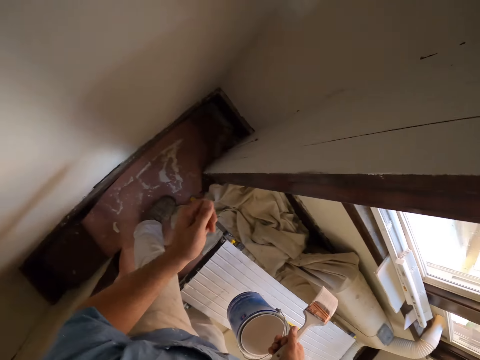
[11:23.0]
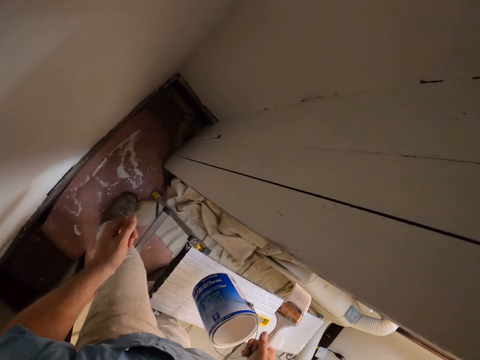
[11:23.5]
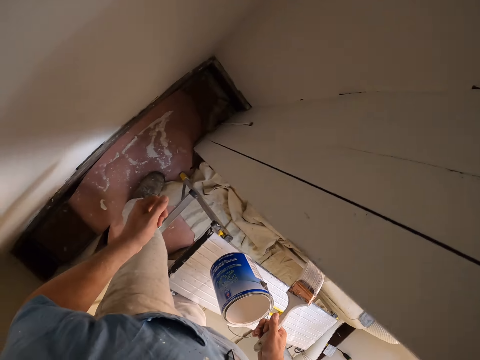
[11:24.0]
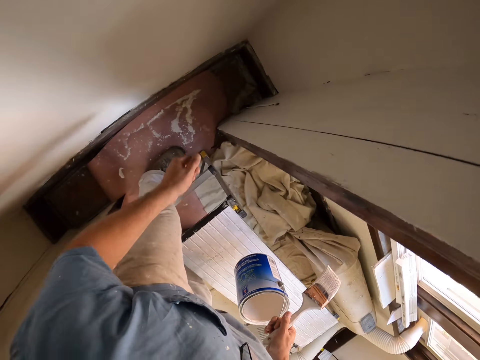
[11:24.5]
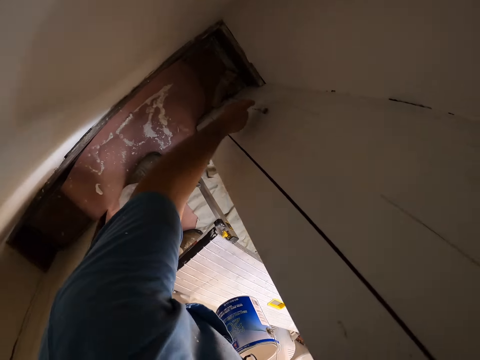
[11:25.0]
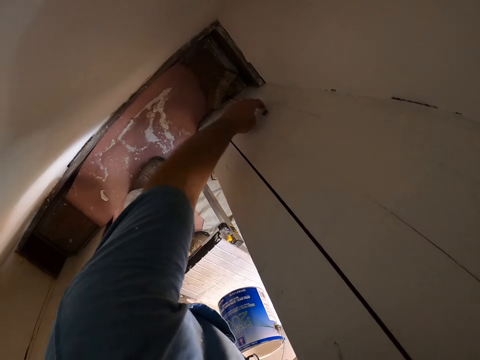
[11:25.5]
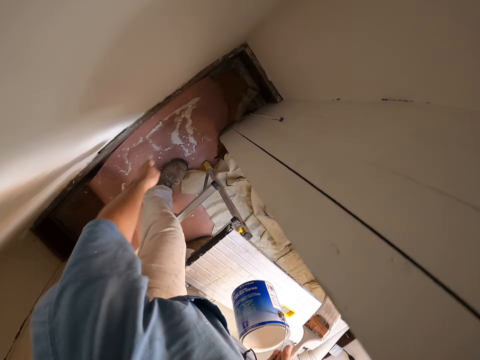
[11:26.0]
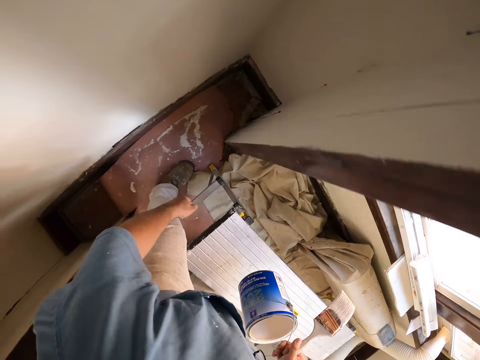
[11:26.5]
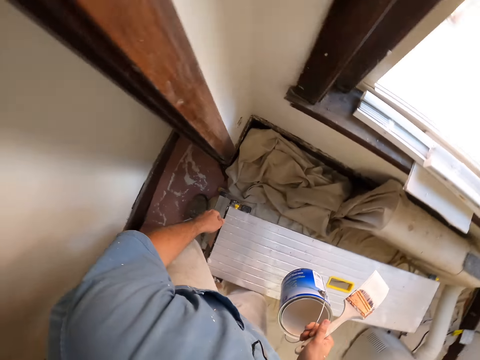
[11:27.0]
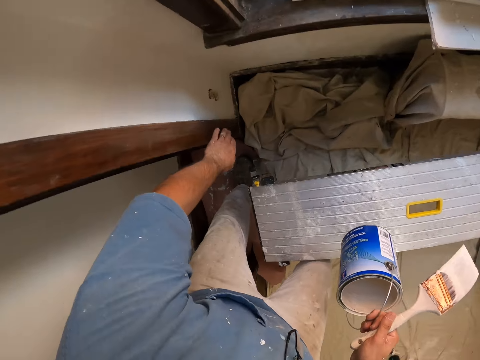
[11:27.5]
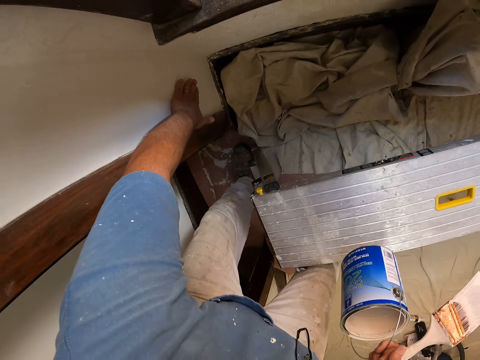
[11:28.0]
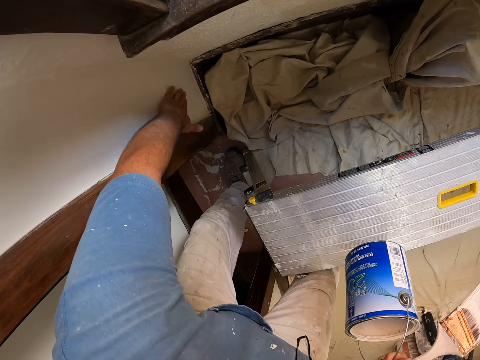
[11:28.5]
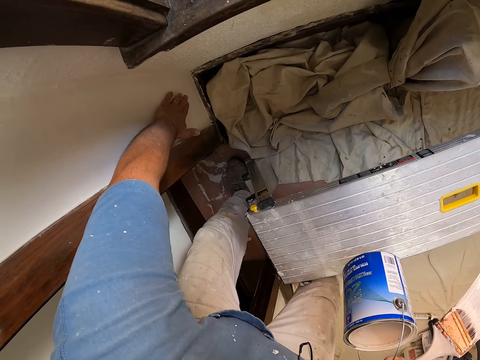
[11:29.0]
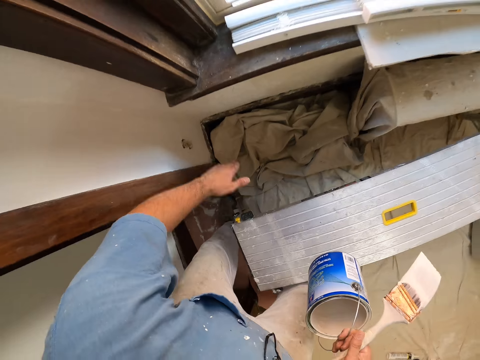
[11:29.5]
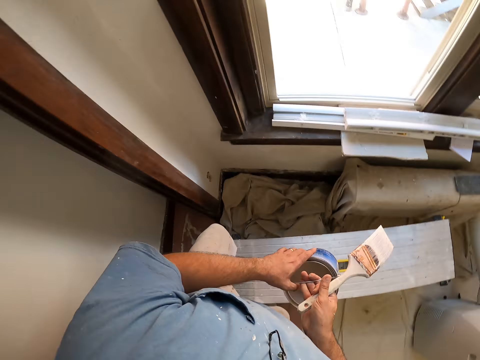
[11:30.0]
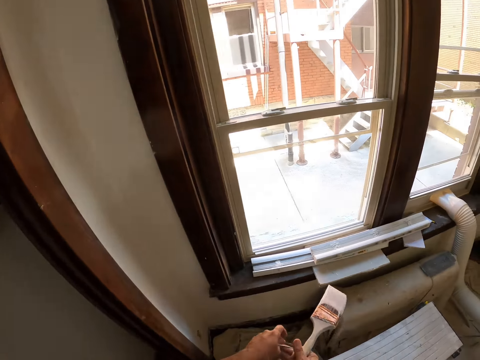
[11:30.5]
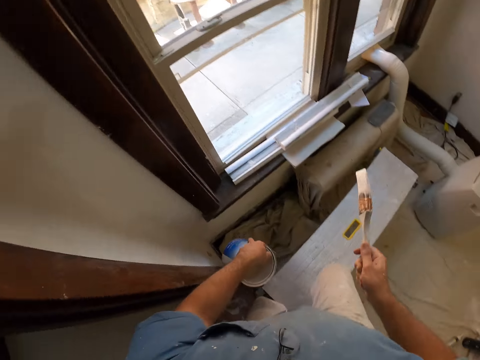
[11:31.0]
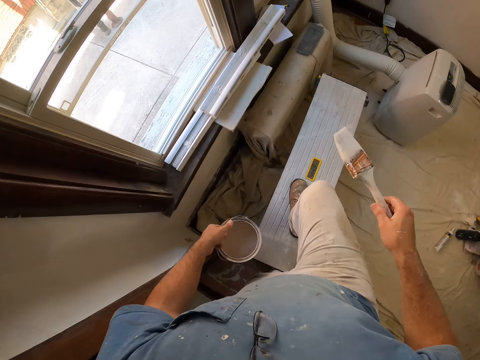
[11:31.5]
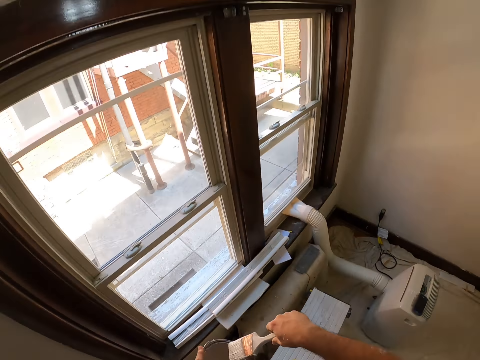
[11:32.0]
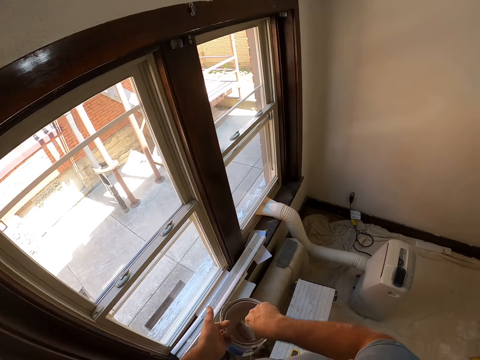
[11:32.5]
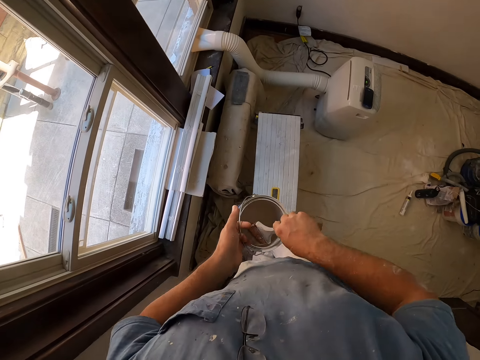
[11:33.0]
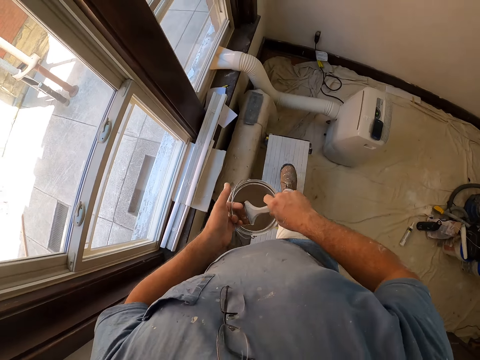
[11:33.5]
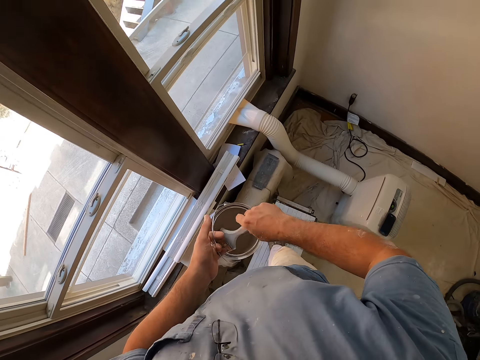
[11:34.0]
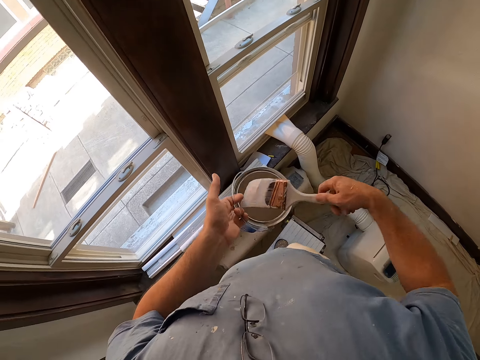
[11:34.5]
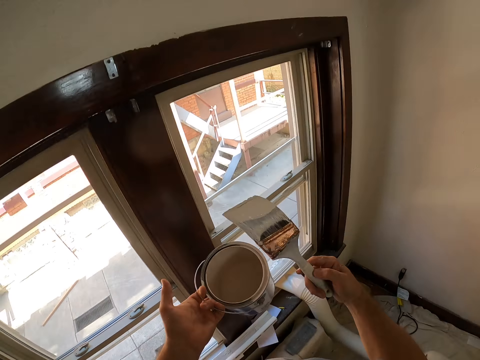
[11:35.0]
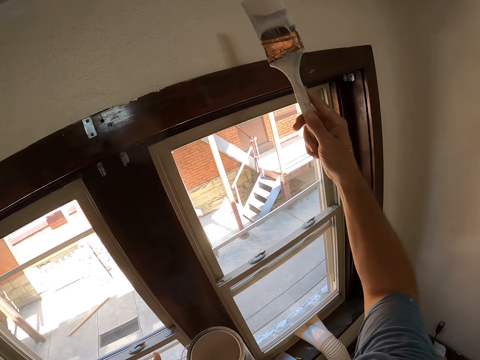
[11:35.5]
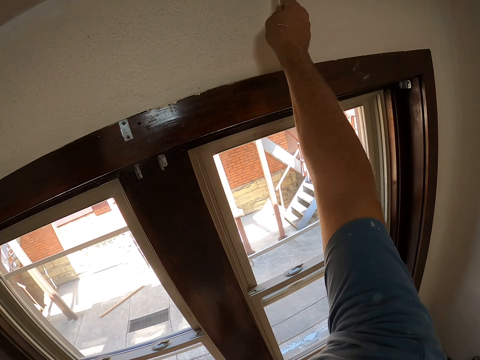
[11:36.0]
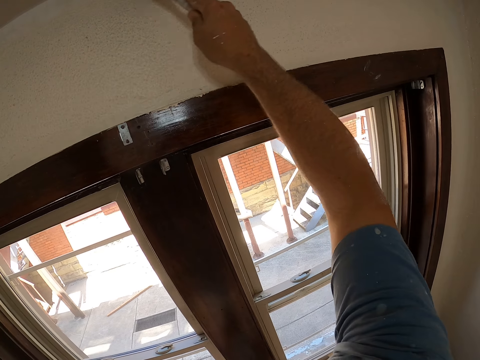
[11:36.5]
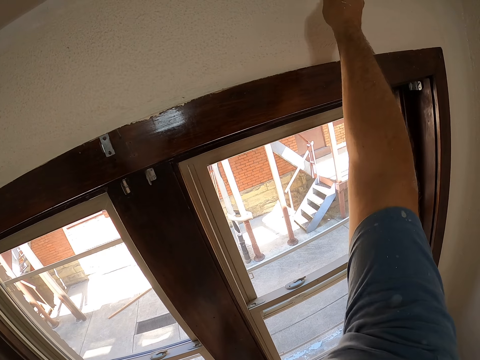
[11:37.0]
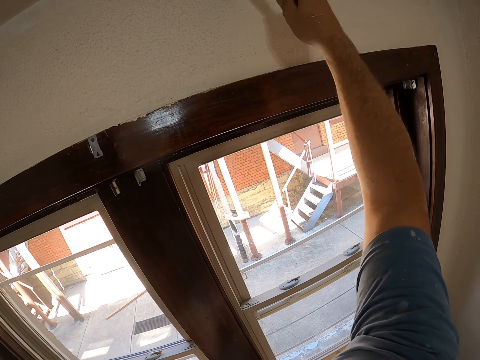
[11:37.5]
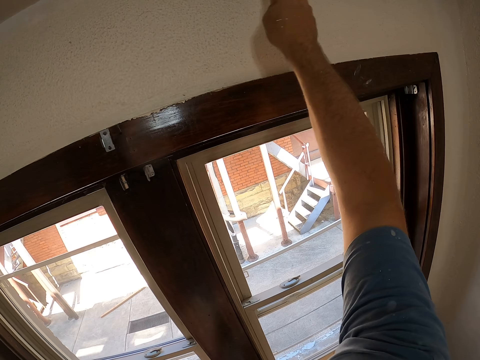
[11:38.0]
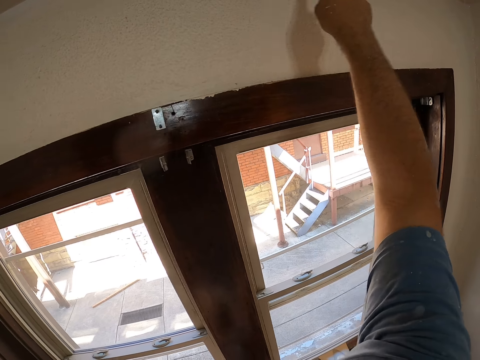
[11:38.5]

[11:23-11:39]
The camera wearer presses a button. They pat the wall. They press the left palm against the wall. They exchange the hand holding the paint tin. They climb the folding step ladder. They dip the paint brush in the paint tin. They walk on top of the folding step ladder. They paint the wall with the paintbrush.

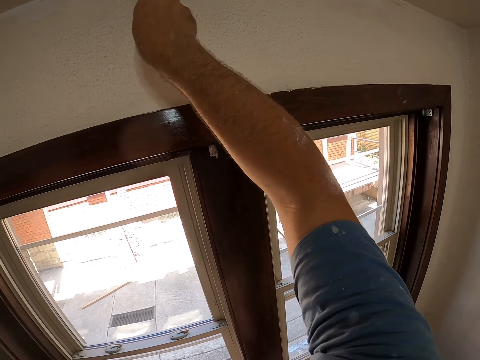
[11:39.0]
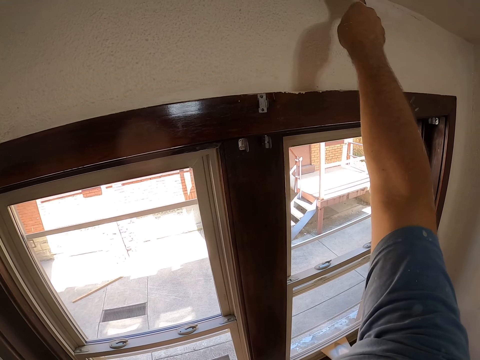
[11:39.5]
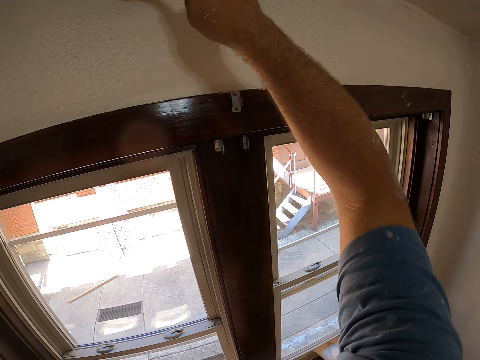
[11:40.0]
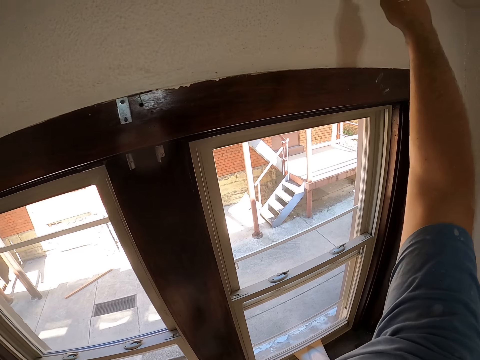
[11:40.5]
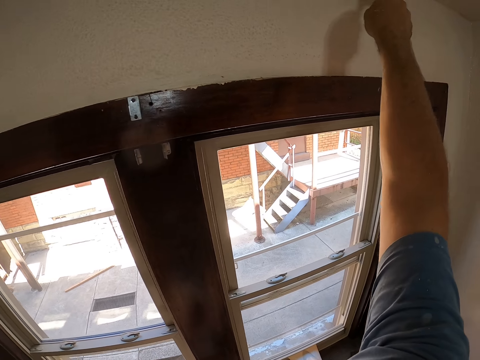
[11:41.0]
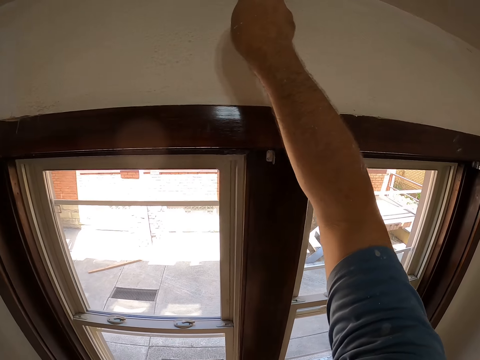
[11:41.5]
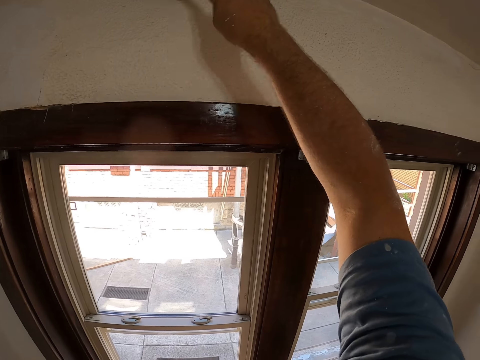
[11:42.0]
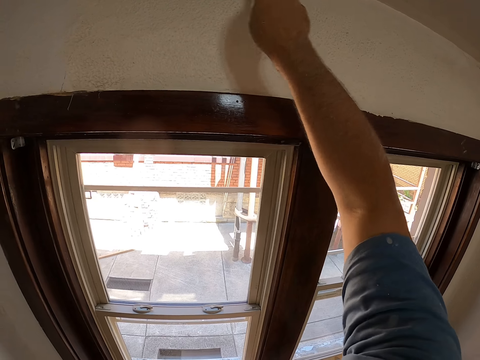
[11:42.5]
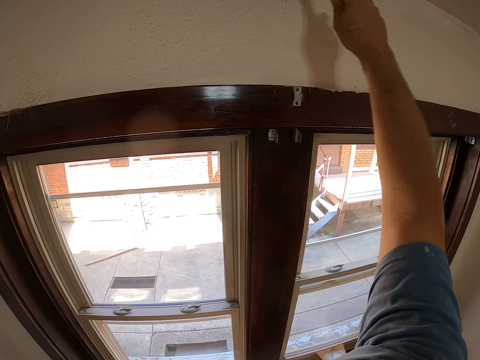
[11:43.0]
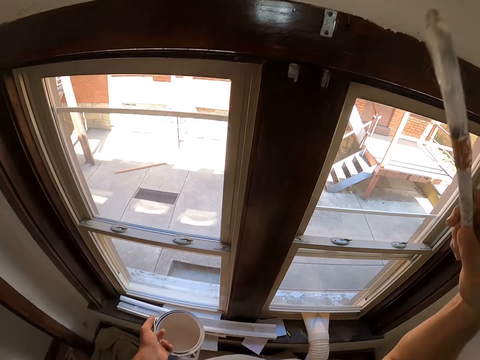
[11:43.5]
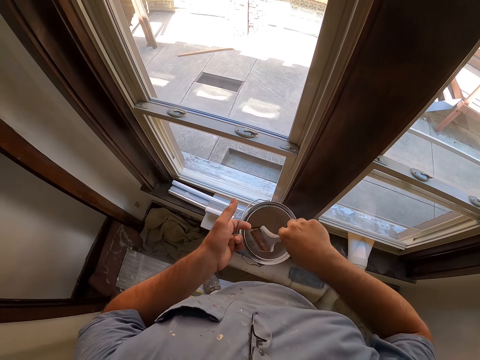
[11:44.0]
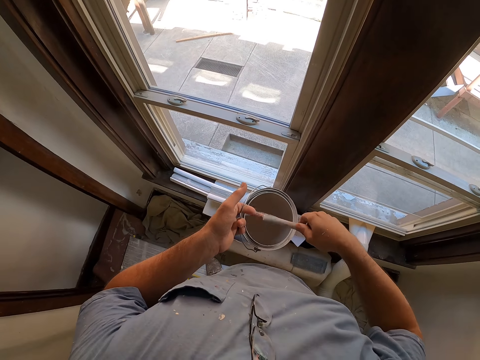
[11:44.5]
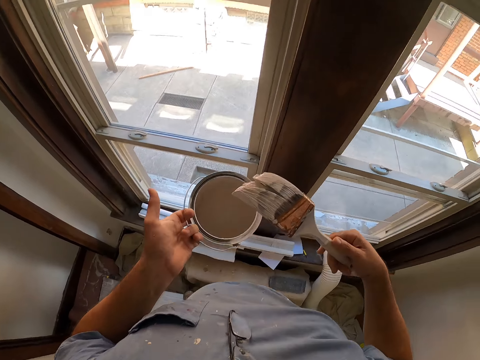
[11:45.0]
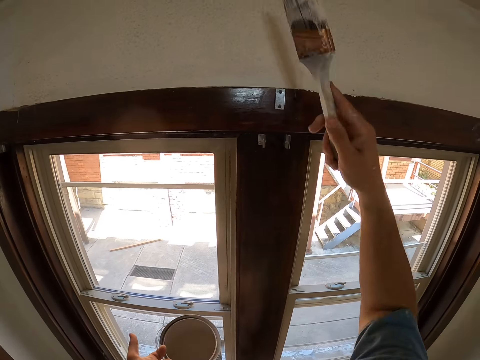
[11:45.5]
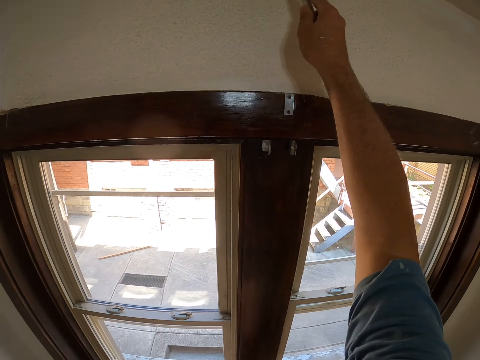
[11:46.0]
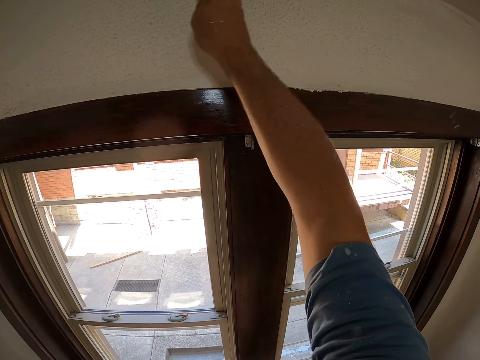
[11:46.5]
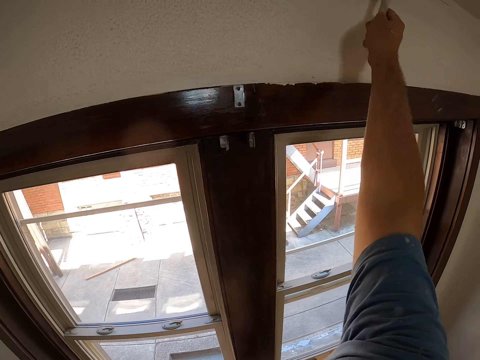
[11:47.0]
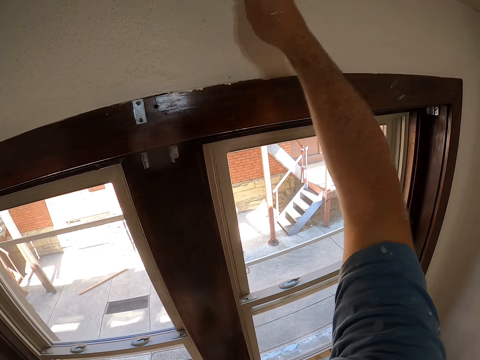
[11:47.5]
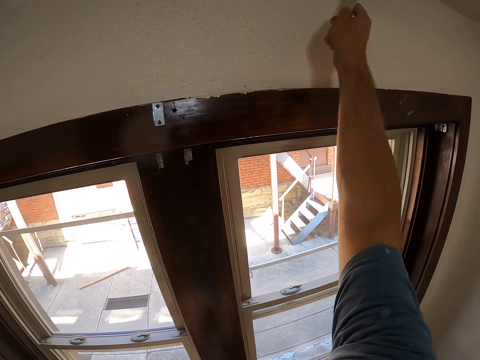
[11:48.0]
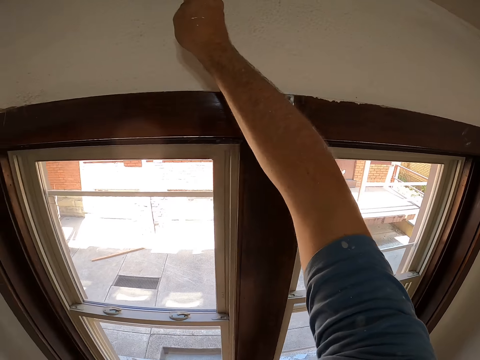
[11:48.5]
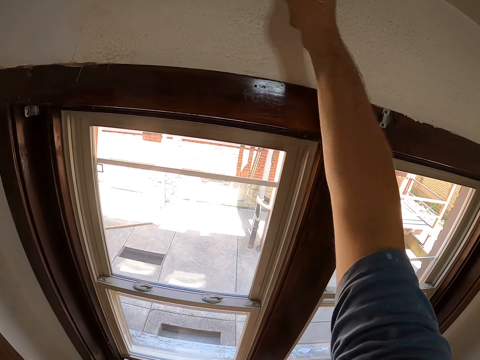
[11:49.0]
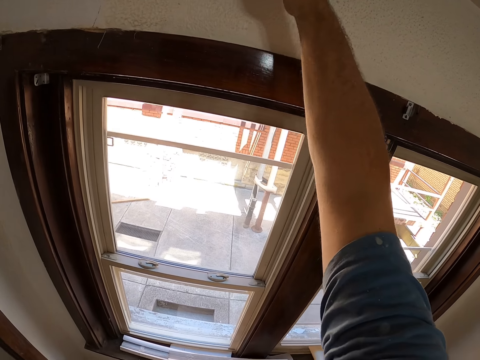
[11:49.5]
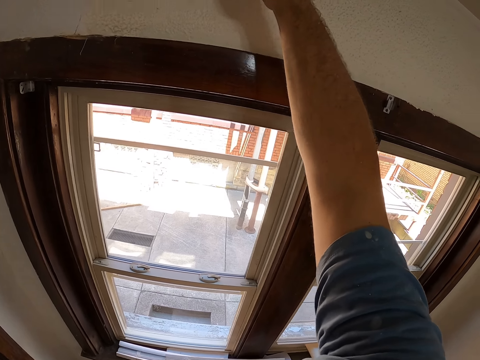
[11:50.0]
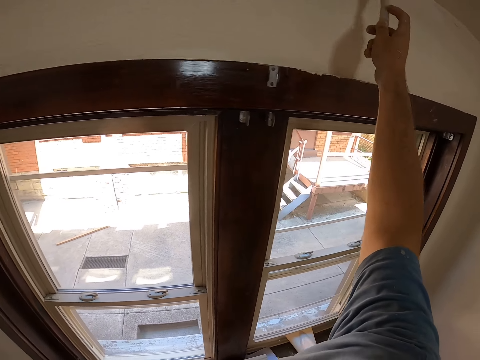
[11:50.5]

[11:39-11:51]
The camera wearer dips the paint brush in the paint tin. They paint the wall with the paintbrush.
